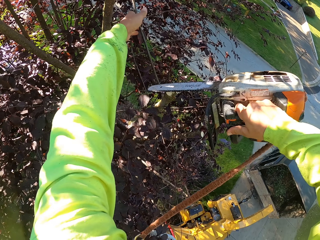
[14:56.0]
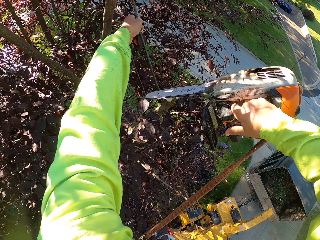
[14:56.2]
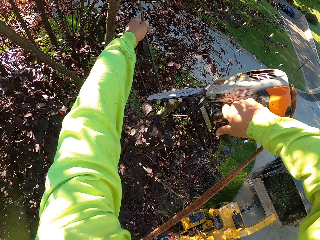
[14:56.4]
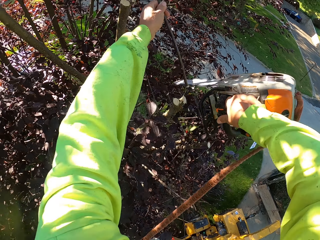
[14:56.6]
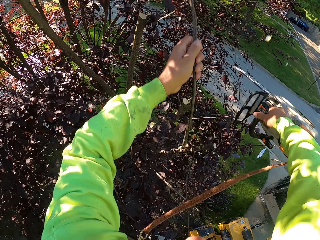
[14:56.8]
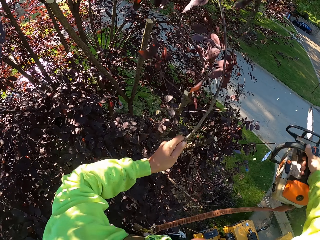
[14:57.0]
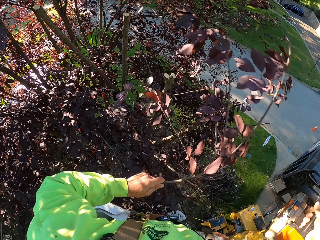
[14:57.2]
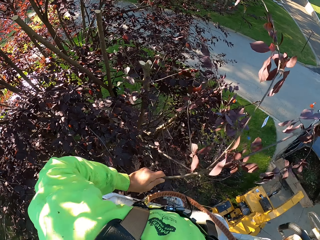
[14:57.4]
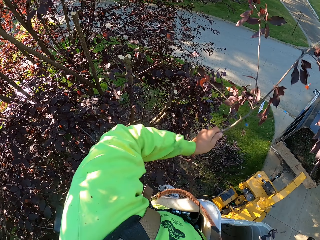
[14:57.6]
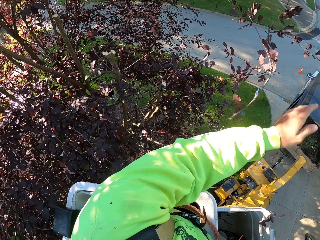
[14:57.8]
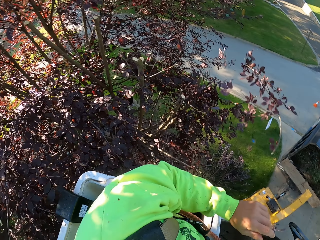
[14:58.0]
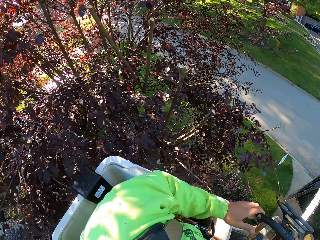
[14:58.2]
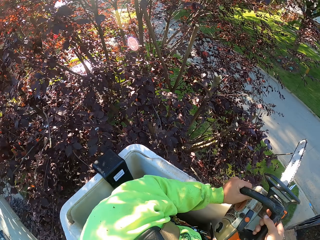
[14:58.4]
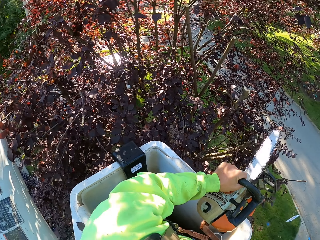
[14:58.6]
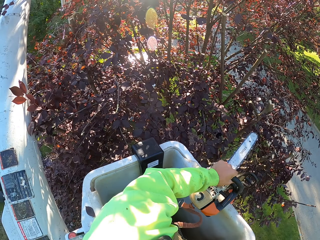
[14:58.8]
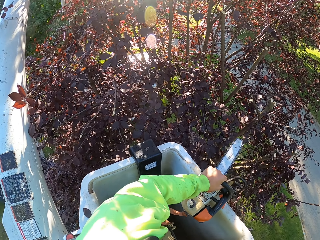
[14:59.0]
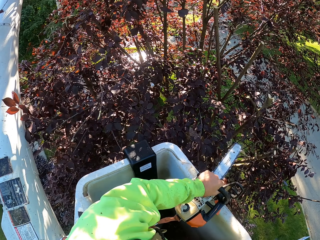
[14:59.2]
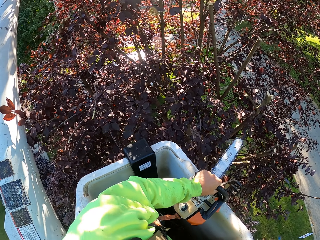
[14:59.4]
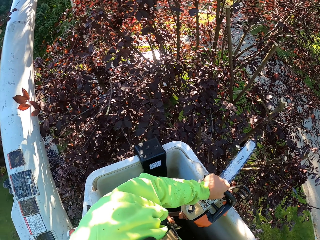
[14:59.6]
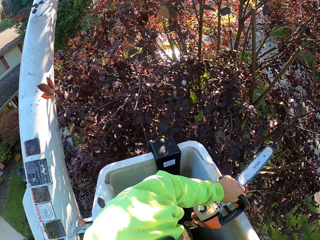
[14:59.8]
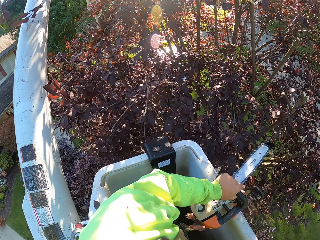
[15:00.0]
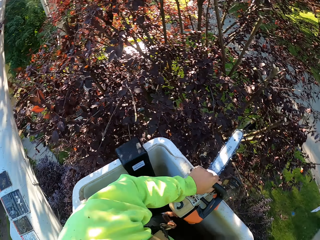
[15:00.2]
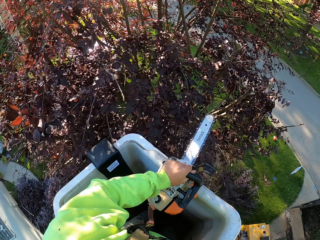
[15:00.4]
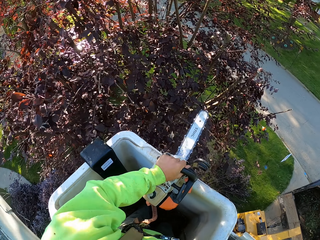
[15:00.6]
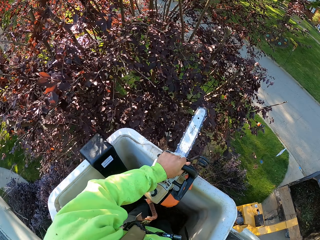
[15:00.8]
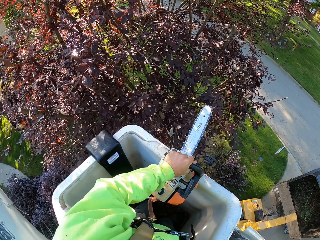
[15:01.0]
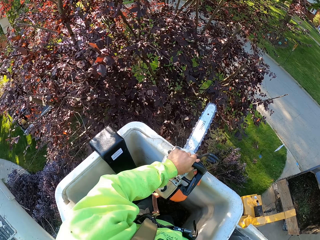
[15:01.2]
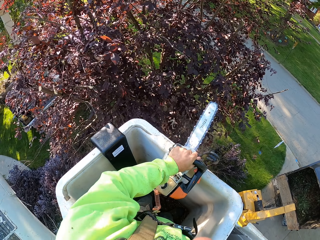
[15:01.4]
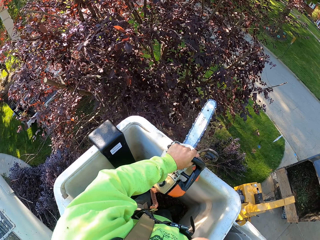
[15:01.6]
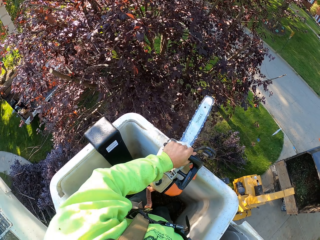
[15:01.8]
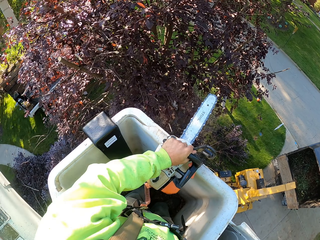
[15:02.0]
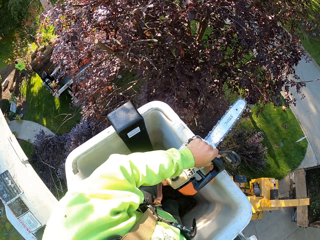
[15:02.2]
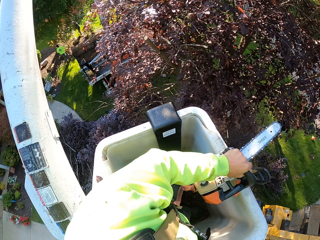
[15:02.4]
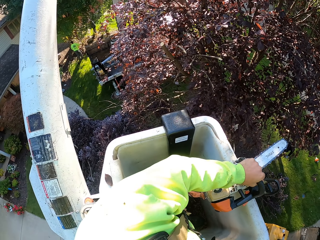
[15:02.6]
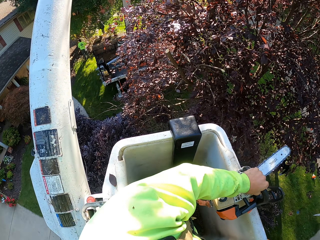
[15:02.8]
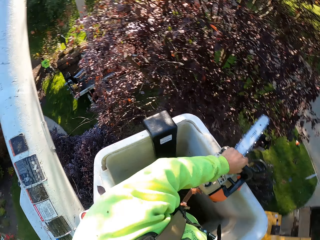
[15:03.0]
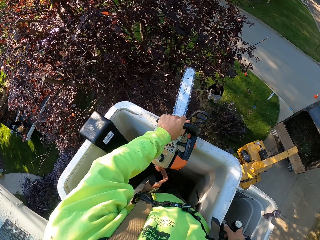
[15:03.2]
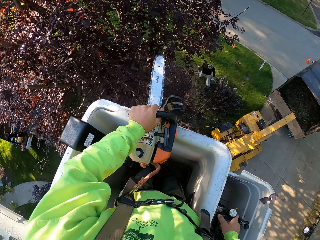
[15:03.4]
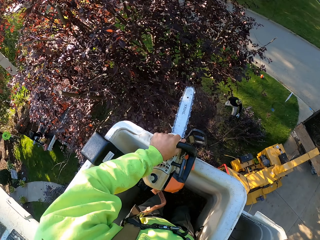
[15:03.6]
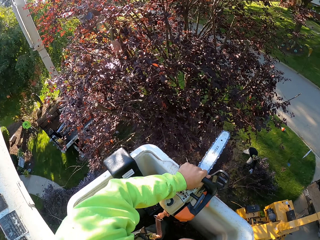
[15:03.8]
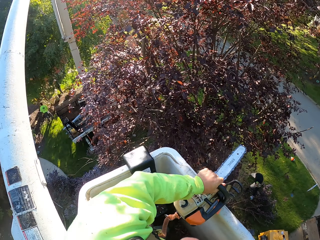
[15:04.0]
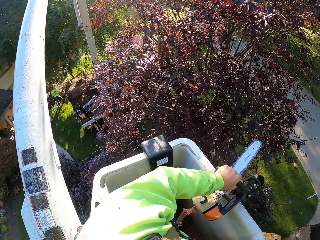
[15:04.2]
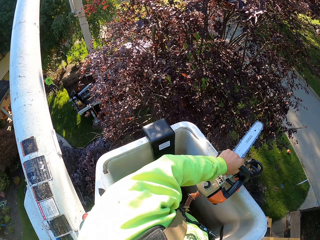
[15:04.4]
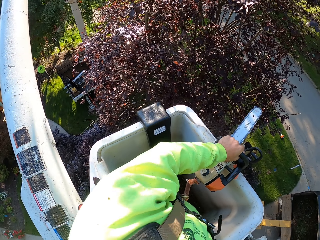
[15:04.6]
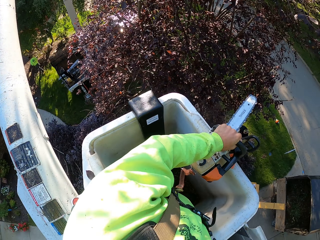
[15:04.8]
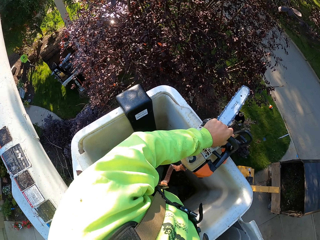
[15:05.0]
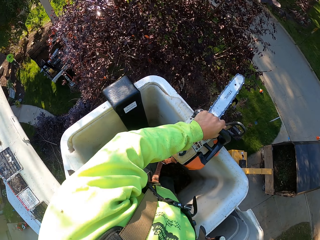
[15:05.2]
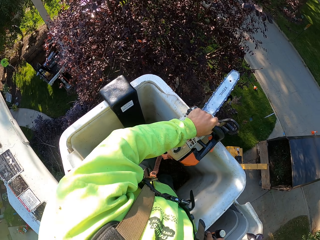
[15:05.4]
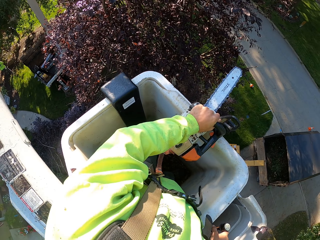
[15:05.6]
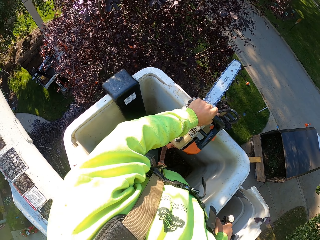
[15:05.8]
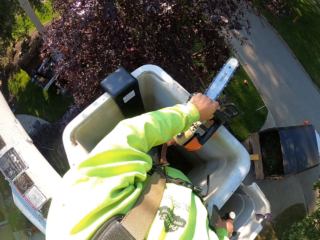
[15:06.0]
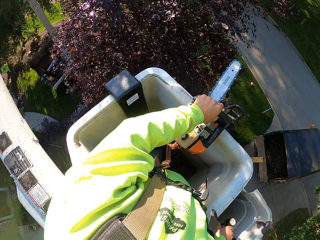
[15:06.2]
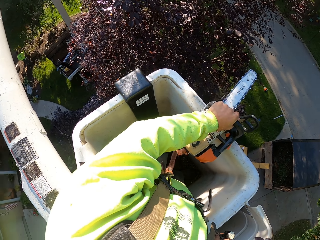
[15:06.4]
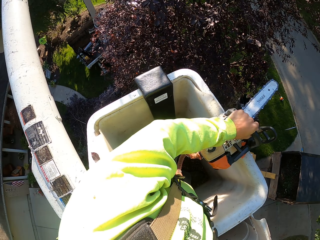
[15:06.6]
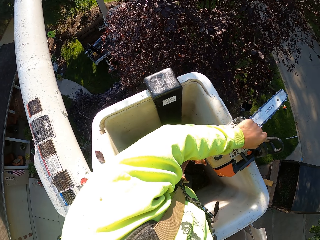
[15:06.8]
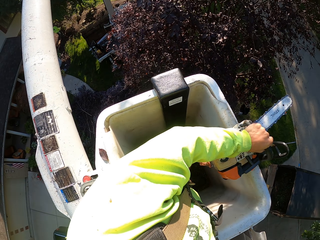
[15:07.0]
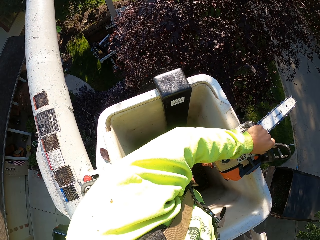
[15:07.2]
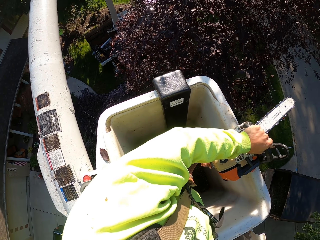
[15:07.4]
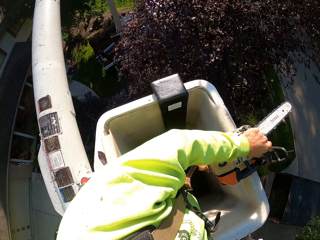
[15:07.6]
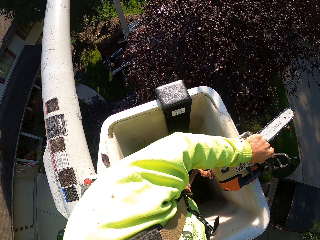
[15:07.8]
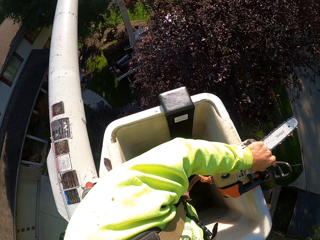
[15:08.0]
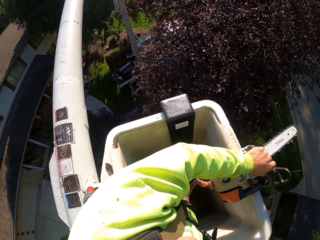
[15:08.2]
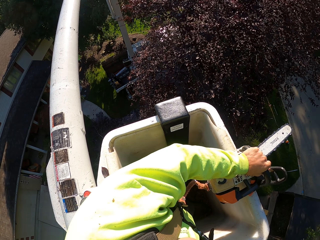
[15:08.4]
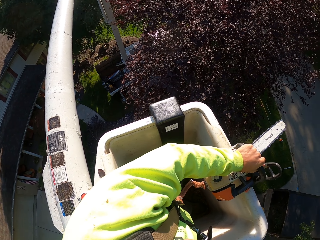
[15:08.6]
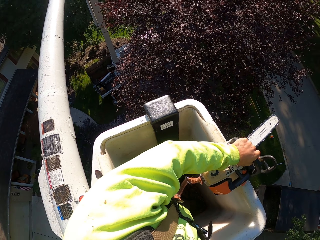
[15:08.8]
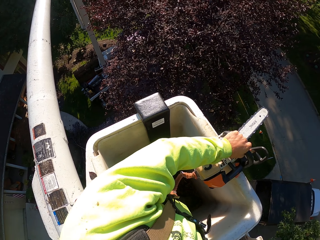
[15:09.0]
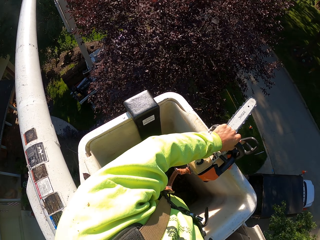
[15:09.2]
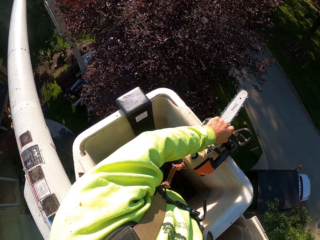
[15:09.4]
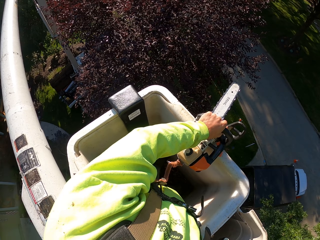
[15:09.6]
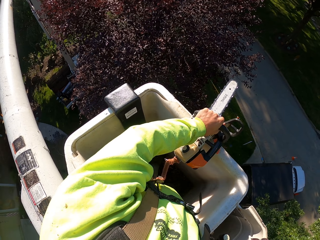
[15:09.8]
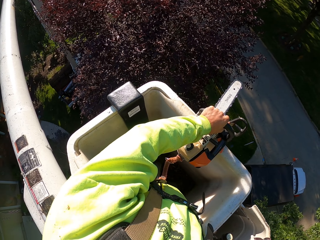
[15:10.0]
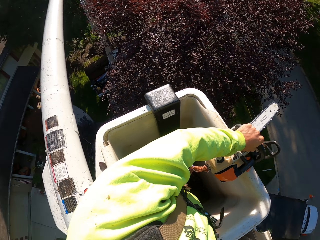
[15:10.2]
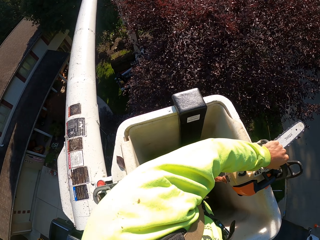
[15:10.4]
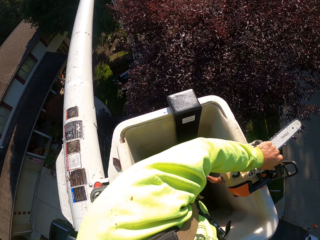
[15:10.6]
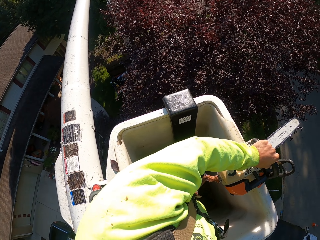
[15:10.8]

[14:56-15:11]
The camera wearer holds a tree branch with his left hand. He cuts the tree branch with the chainsaw in his right hand. He drops the tree branch to the ground with his left hand. He passes the chainsaw from his right hand to his left hand. He drops the chainsaw on the edge of the crane with his left hand. He holds a gear lever. A man picks up the tree branches on the ground with his hands. The man drags the tree branches on the ground with his hands. The camera wearer operates the engine control of the crane with the gear in his right hand.

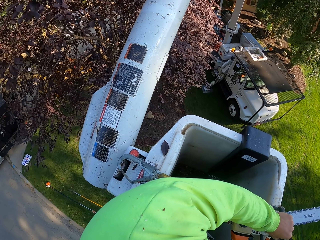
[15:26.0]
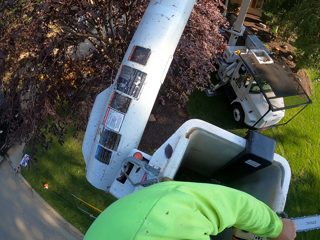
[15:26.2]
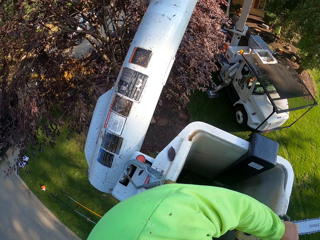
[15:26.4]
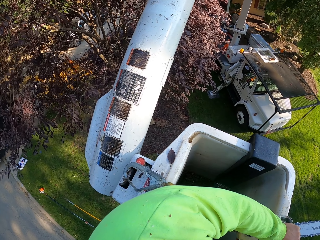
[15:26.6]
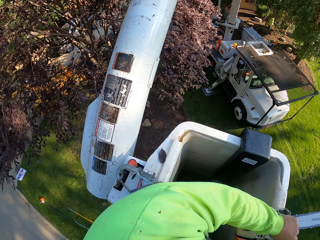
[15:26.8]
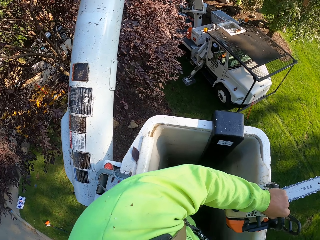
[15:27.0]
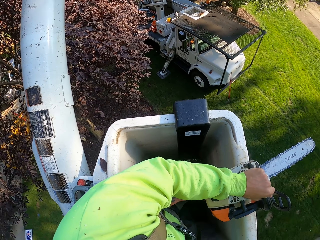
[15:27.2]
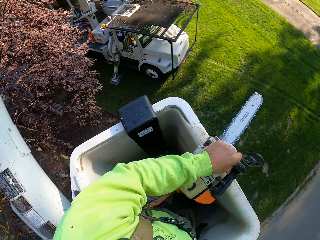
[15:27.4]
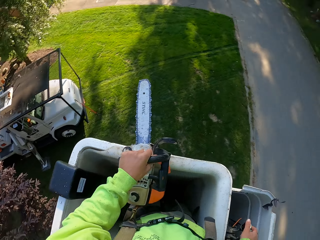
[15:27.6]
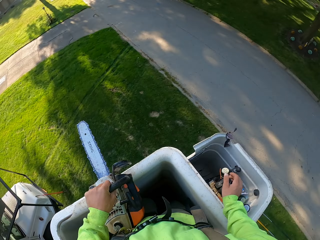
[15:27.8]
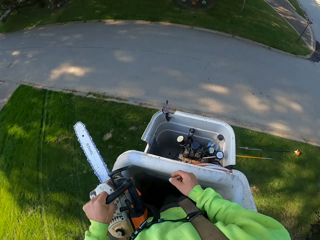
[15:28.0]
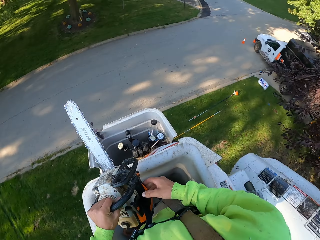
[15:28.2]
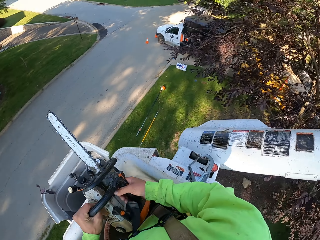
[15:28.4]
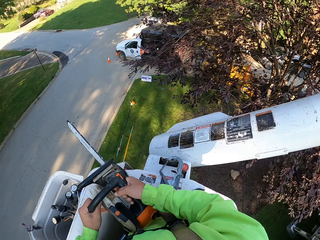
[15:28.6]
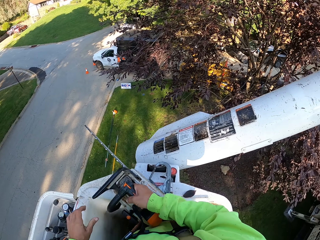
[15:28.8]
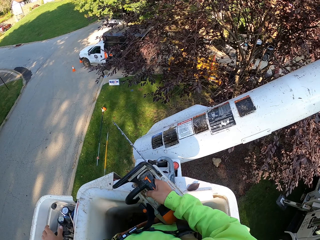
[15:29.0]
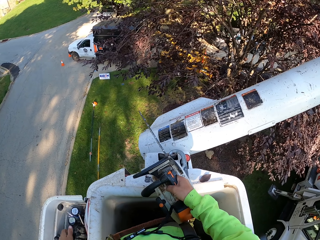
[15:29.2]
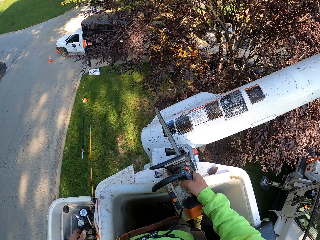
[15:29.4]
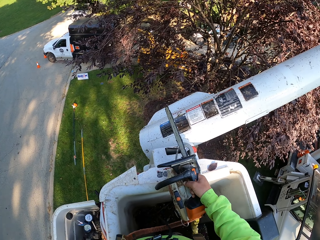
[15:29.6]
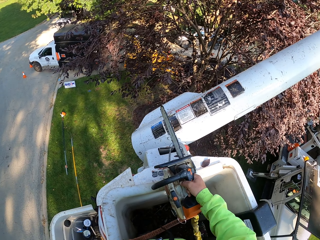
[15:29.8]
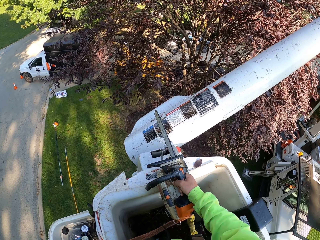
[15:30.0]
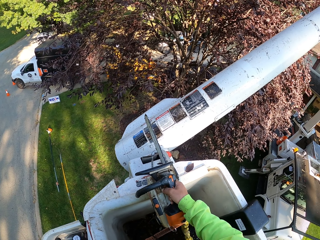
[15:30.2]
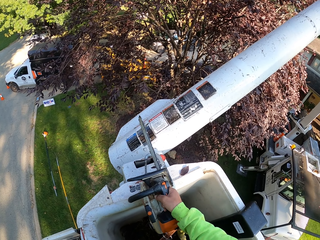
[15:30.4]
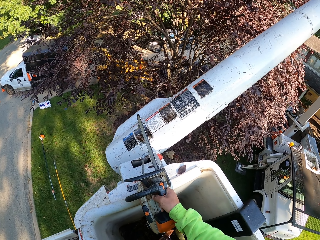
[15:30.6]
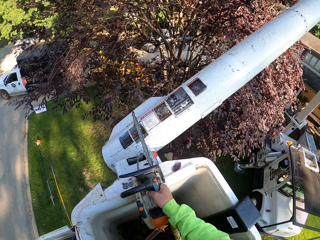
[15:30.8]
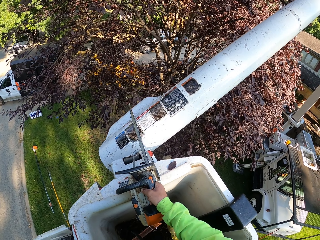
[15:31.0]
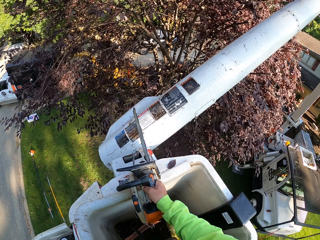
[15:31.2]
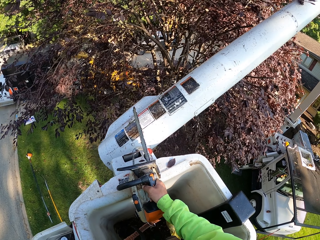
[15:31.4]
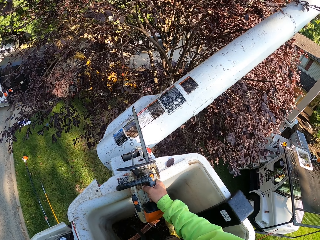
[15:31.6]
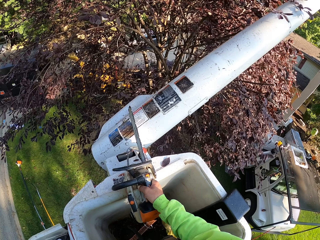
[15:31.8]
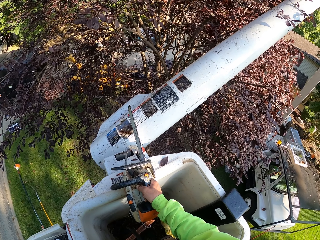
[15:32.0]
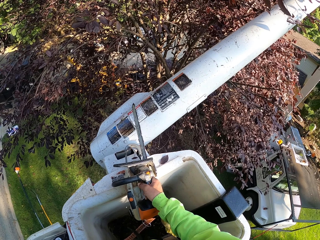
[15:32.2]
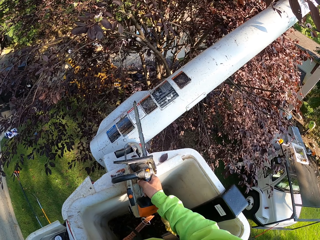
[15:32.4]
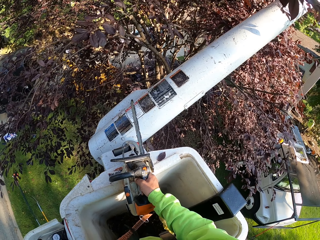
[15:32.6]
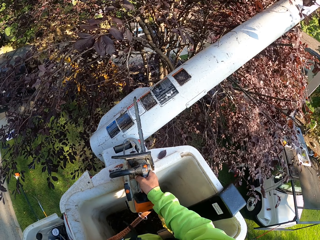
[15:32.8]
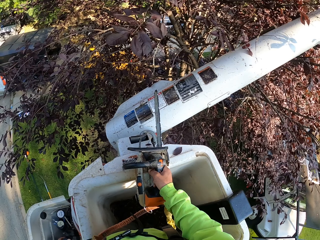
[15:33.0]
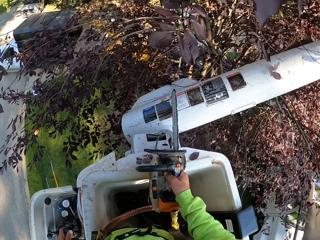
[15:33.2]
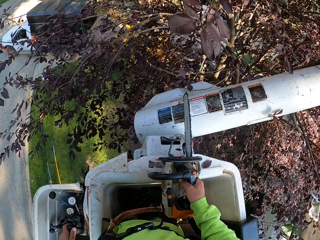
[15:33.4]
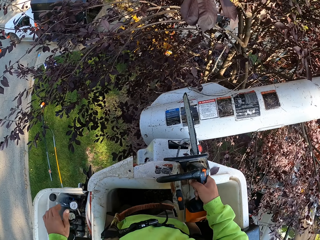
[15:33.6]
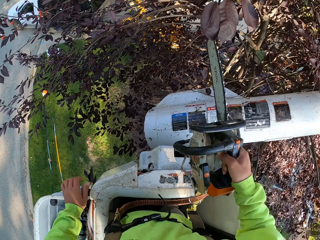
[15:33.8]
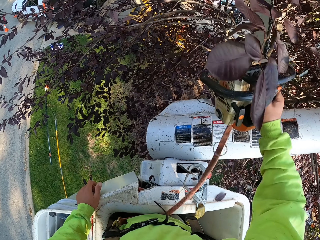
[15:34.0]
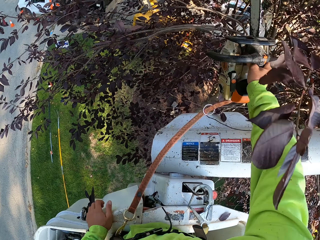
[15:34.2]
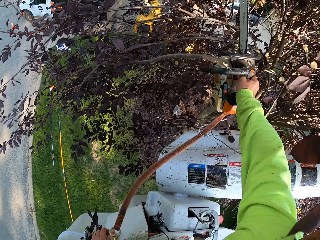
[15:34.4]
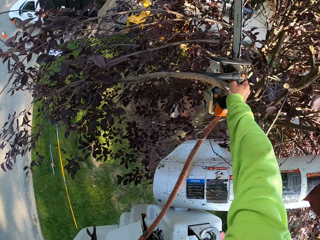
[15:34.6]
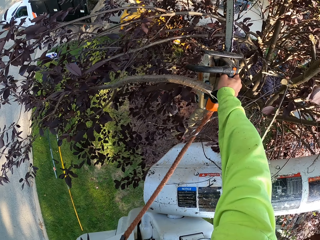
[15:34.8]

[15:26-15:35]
The camera wearer passes the chainsaw from his left hand to his right hand. He operates the engine control of the crane with the gear in his left hand.
